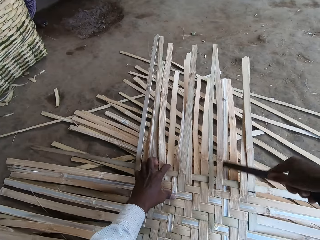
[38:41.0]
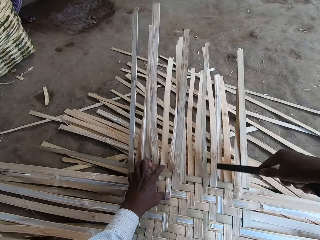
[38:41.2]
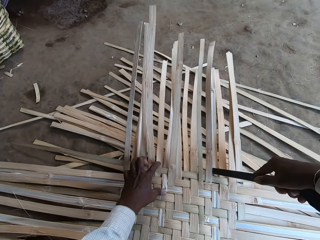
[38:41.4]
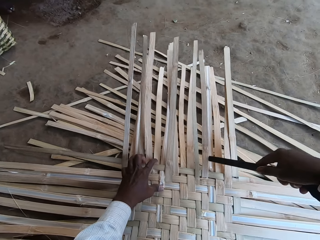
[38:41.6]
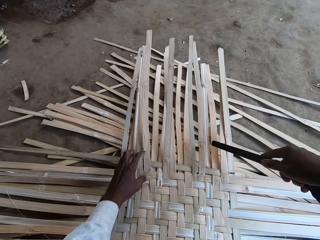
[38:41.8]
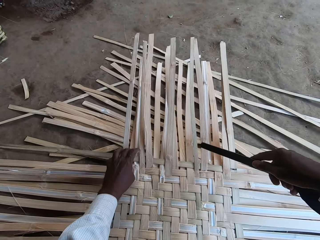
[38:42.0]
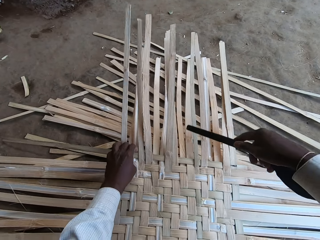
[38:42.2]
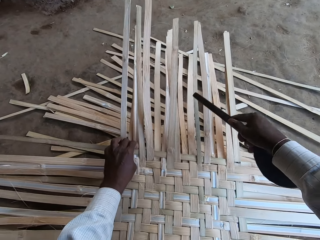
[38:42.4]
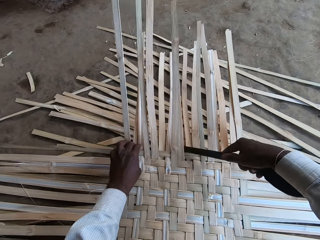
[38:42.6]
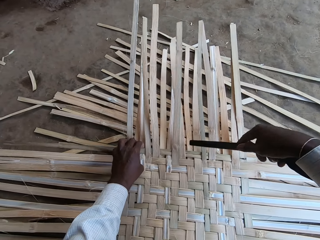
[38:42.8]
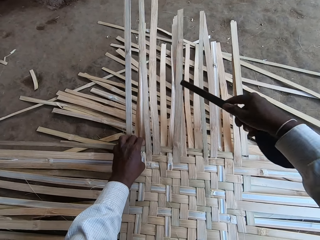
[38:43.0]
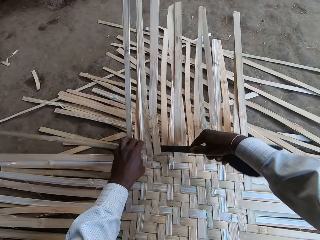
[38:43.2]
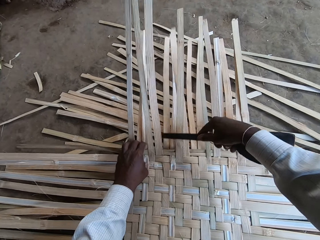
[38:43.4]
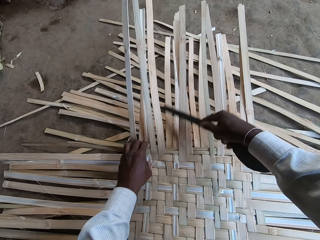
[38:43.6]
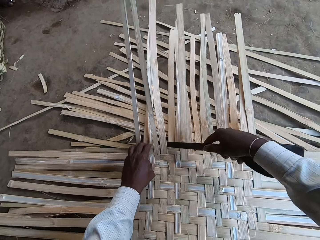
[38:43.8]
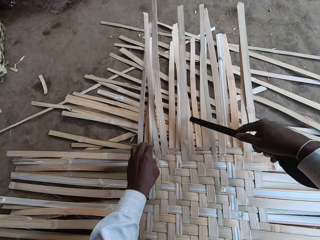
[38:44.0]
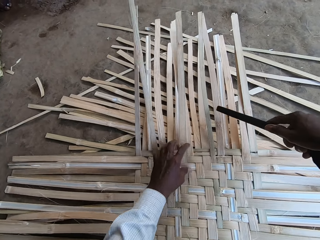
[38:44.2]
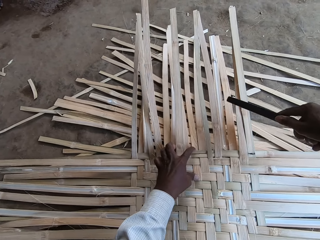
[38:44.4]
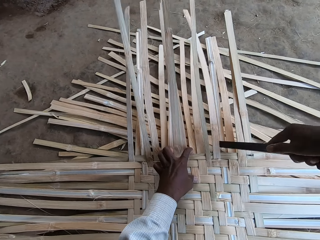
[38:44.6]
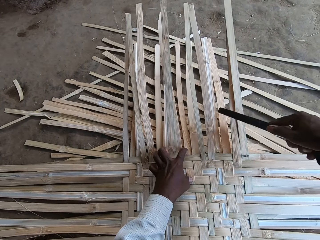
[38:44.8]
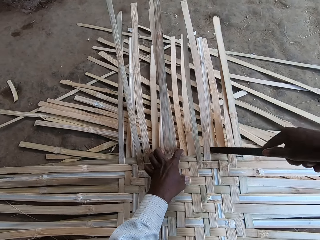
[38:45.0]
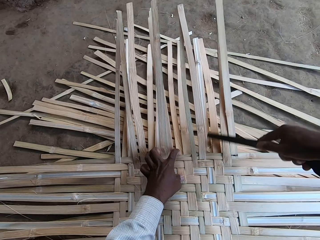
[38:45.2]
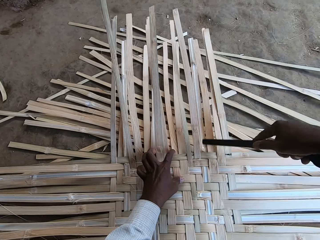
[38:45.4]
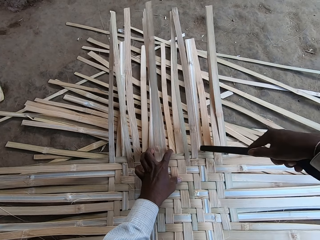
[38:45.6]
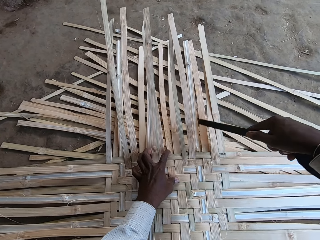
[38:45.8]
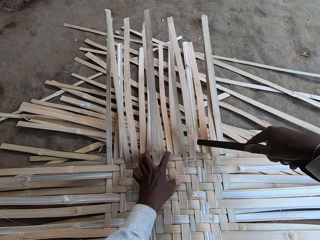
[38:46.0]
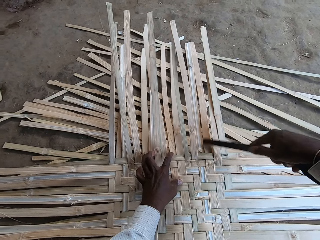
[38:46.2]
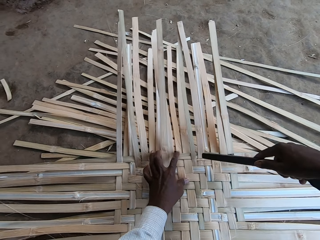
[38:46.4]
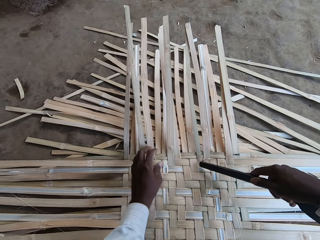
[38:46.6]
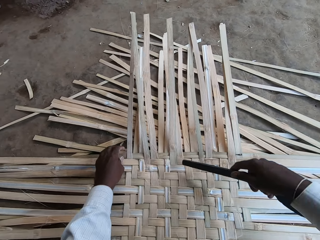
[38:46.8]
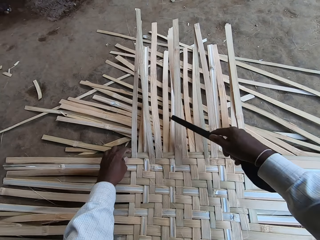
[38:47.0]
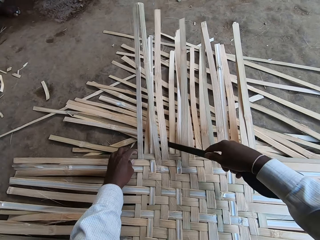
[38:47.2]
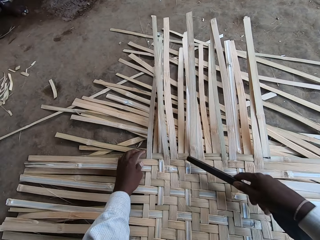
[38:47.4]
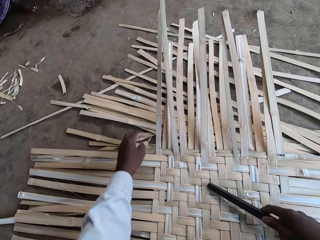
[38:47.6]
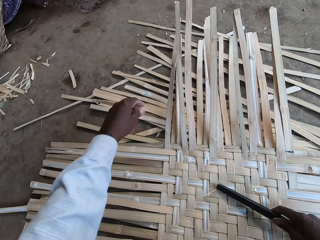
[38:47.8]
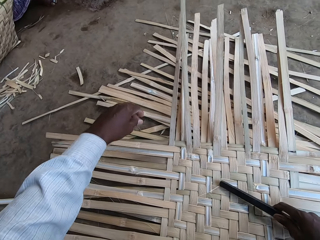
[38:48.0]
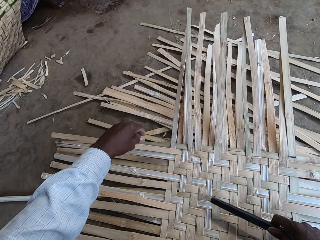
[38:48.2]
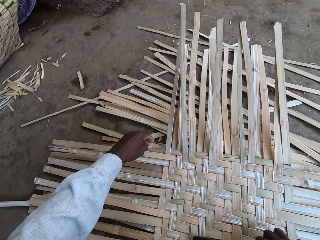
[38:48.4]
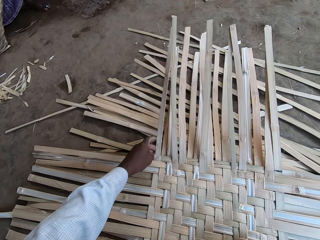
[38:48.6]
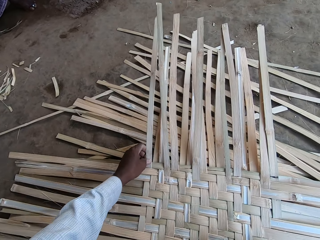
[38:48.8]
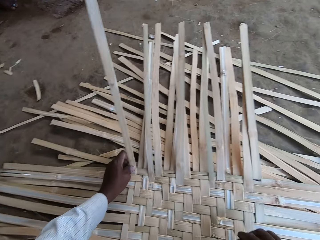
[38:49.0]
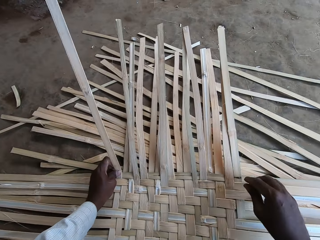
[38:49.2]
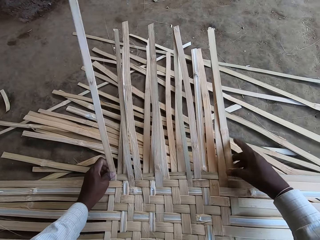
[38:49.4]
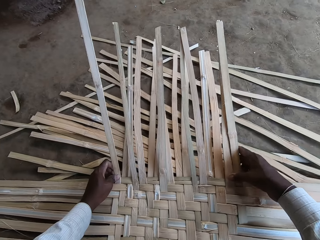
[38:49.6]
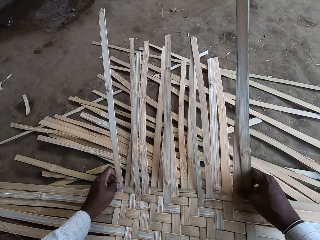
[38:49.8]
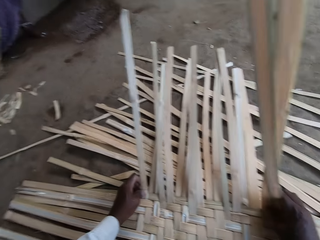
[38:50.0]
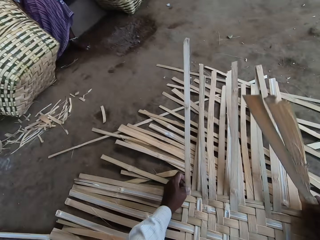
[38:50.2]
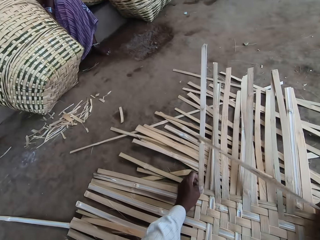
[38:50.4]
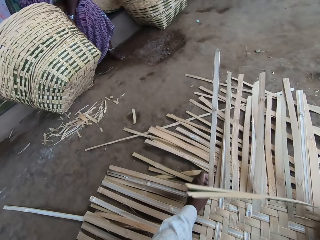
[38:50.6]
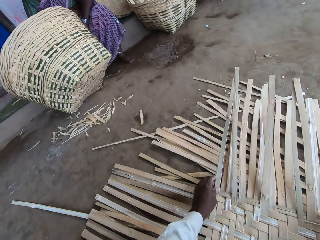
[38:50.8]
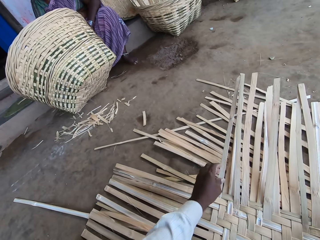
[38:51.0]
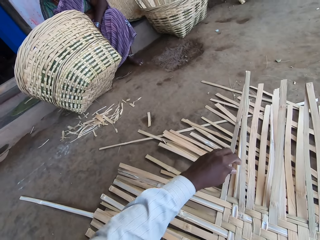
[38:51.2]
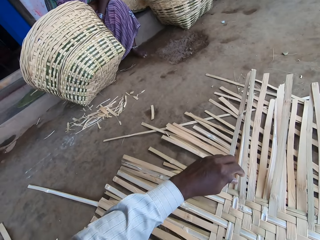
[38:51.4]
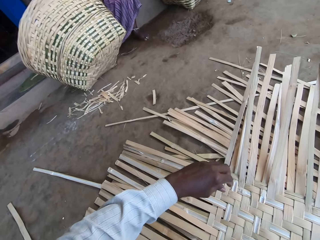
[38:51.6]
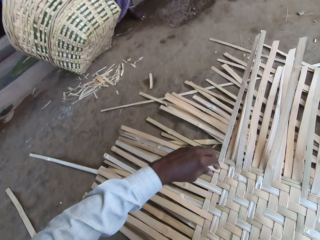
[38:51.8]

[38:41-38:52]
The camera wearer hammers the dried palm reeds. He drops the stick in his right hand on the mat. He touches the bamboo strip in the mat with his left hand. He bends the bamboo strips in the mat with his right hand.

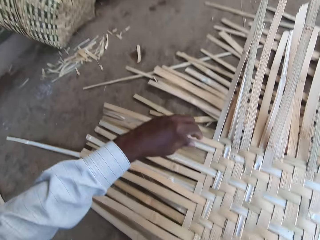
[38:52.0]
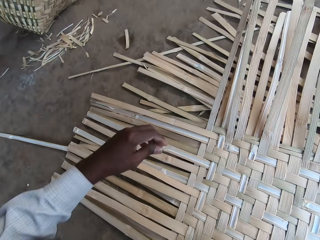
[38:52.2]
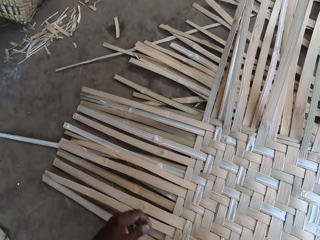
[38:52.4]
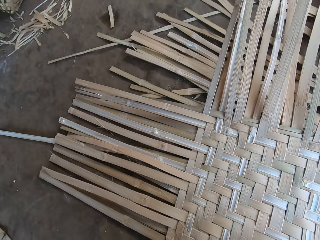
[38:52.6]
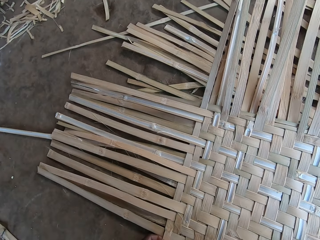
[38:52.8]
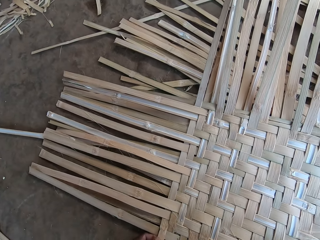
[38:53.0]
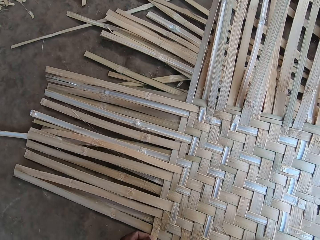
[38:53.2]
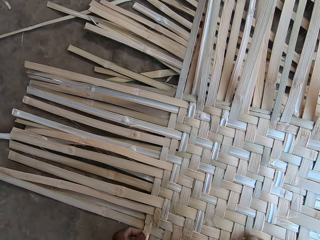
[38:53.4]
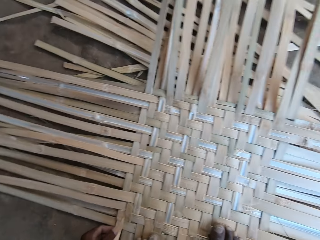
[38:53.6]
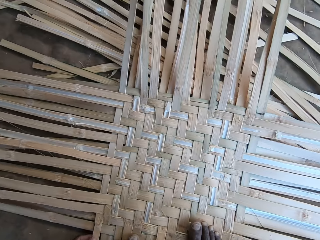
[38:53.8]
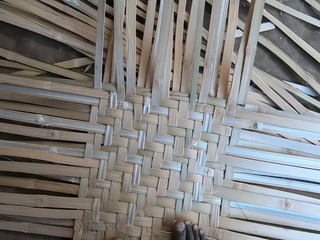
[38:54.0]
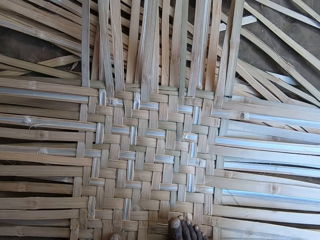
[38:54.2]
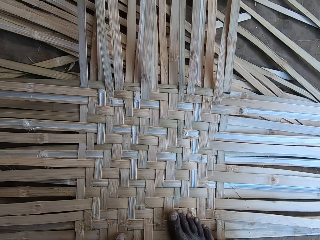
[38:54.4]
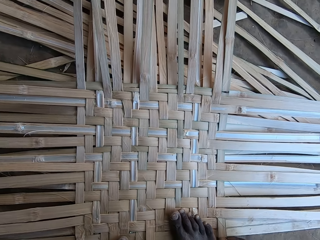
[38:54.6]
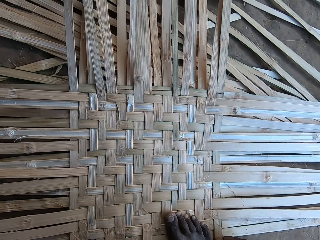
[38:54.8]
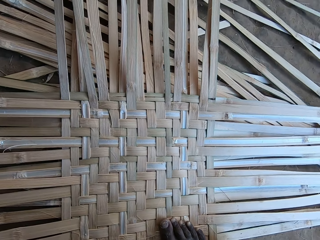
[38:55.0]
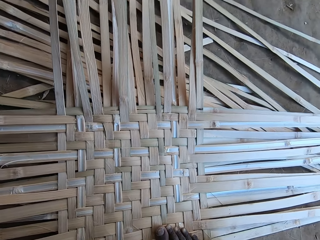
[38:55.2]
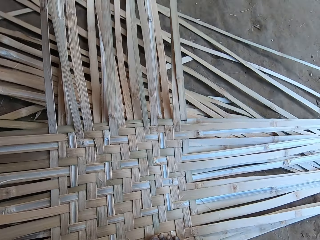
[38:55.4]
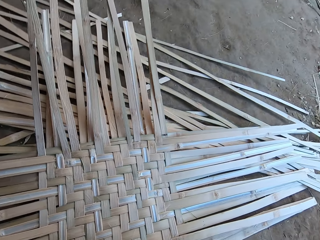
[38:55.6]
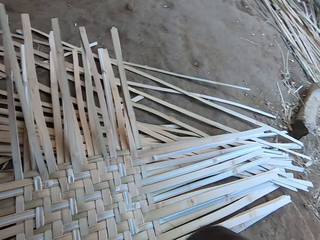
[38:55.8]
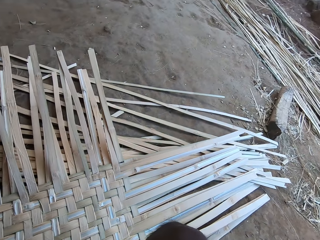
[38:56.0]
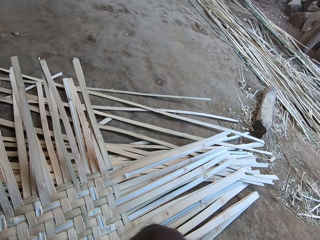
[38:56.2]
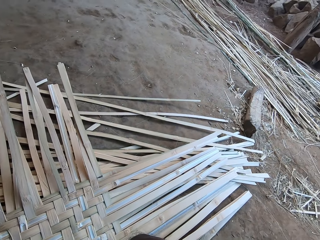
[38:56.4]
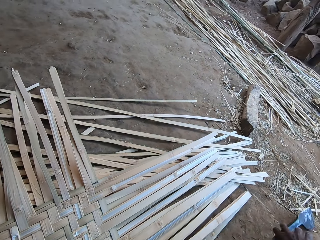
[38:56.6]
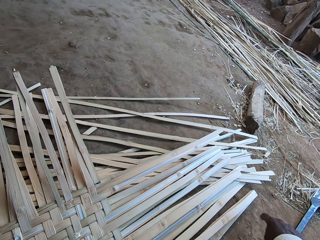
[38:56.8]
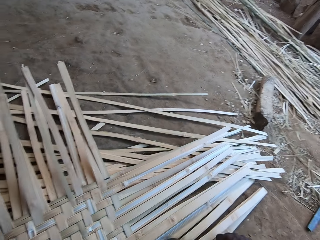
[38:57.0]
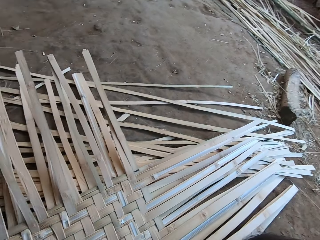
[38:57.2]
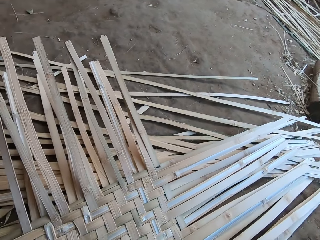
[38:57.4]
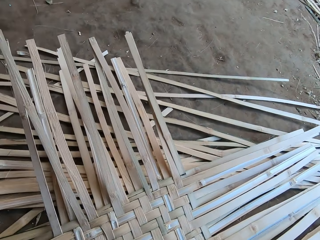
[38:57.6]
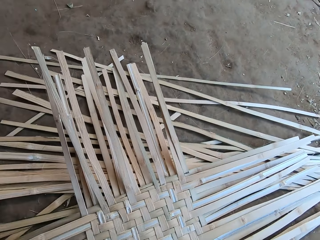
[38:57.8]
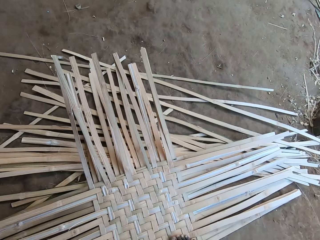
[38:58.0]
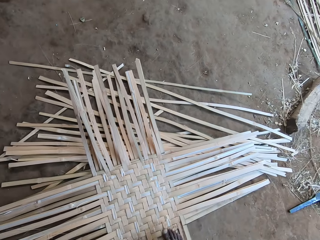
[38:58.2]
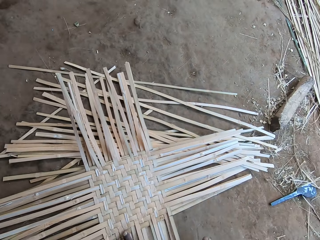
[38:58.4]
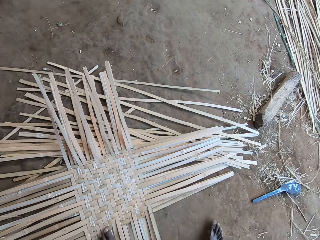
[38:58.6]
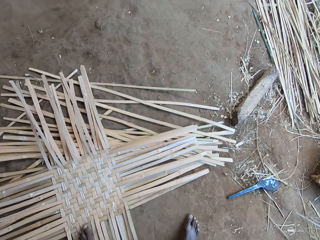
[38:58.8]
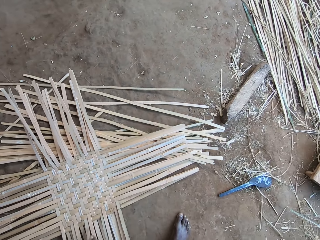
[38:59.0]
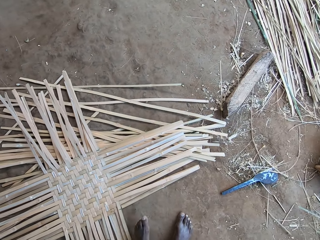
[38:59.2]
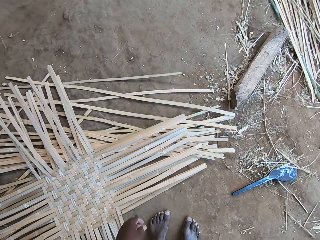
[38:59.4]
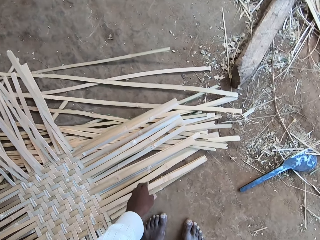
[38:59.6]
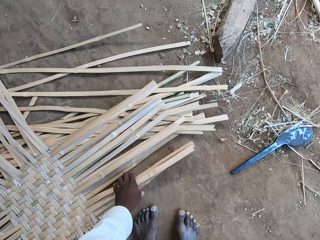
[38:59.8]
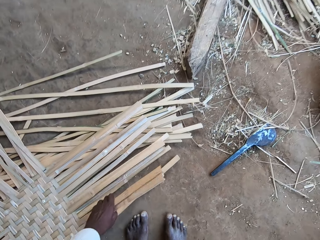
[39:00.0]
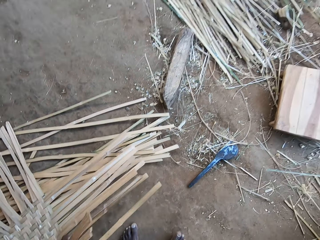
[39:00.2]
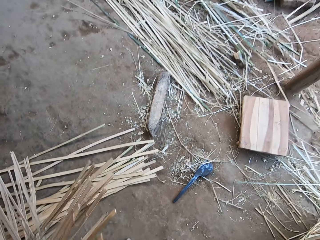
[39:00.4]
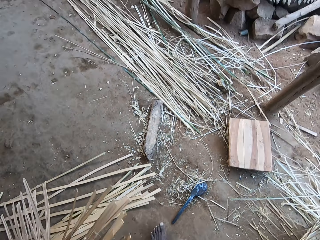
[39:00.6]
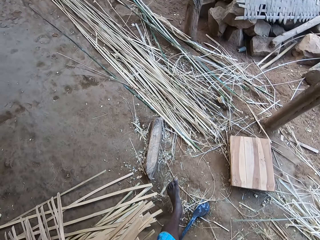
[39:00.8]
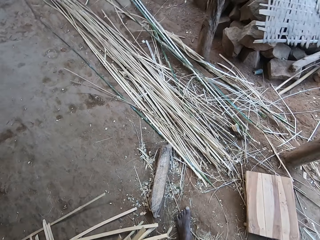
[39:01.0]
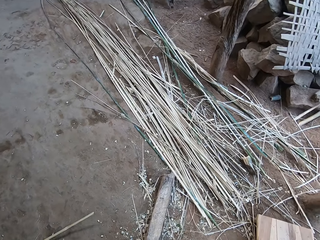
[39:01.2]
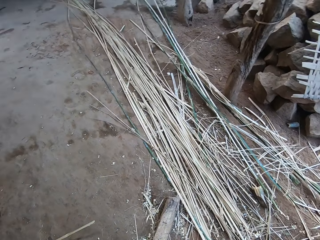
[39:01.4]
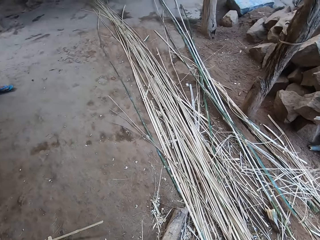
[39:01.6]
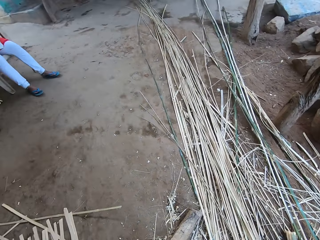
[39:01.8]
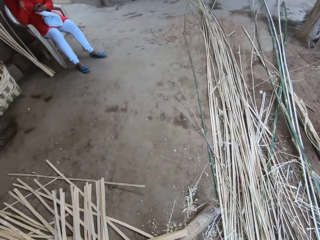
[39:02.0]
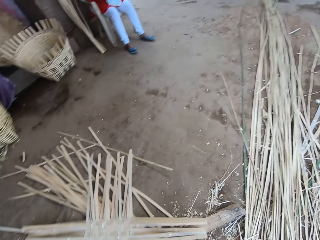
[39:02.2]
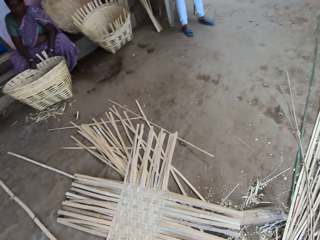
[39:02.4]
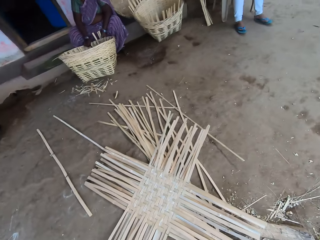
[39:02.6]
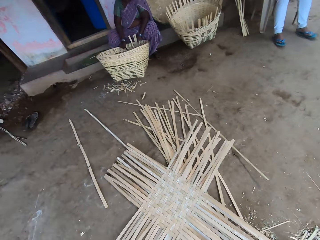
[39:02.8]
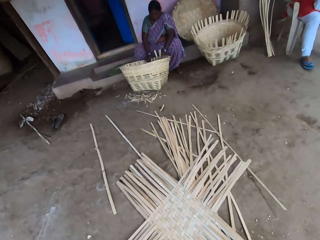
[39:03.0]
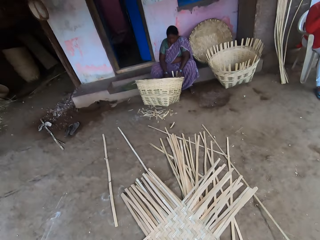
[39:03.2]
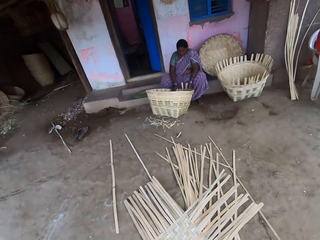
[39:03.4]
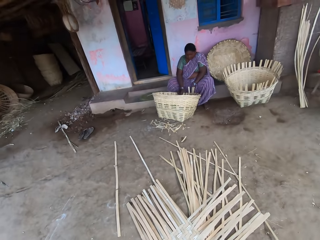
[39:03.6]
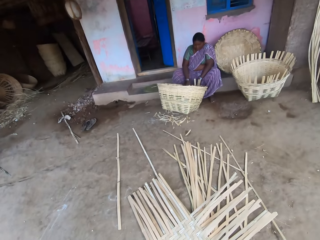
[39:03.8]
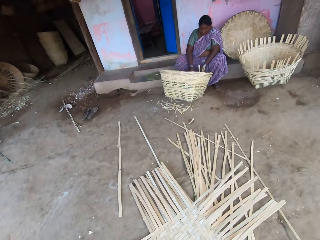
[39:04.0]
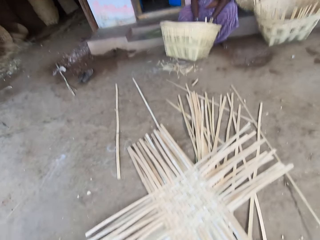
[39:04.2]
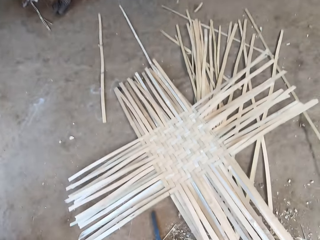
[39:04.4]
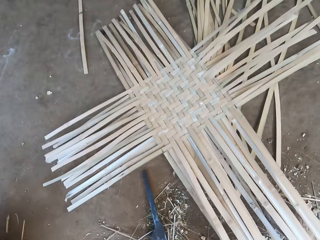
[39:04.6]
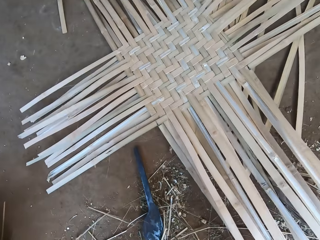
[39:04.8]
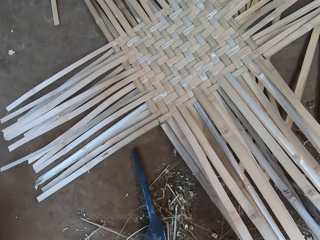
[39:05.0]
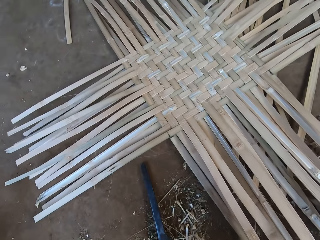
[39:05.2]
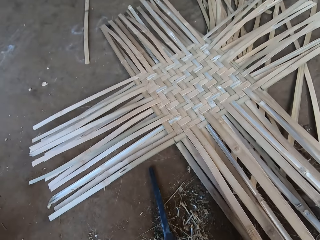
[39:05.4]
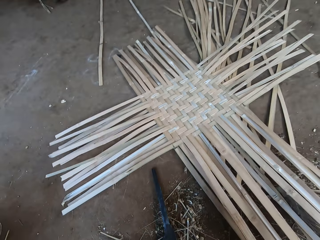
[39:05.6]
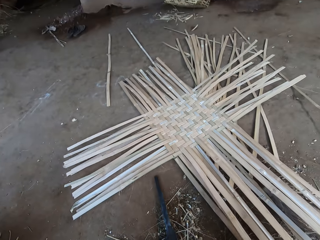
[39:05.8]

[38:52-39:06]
The camera wearer interacts with a woman and another woman. He looks around. He looks around again. He draws the mat on the ground with his left hand. He picks the dried palm reeds. He looks around.
